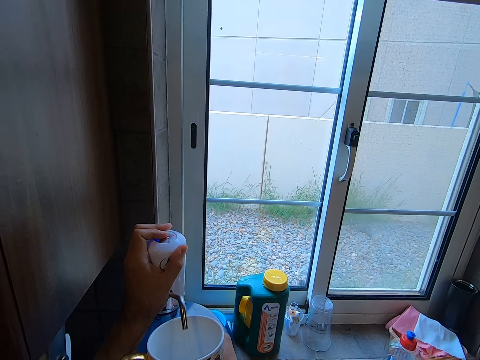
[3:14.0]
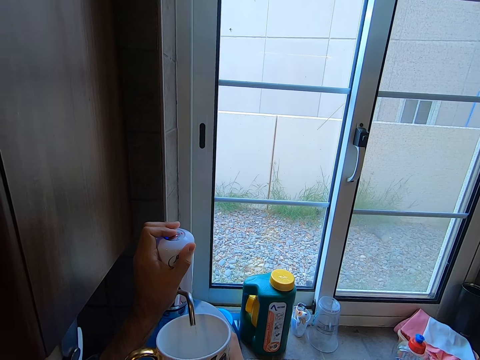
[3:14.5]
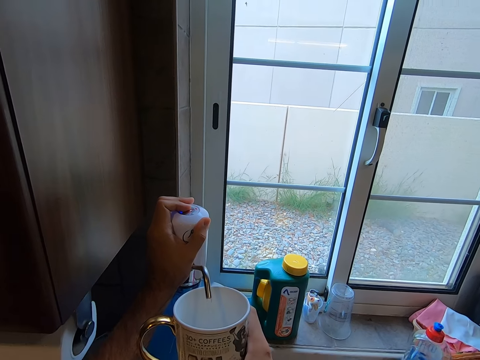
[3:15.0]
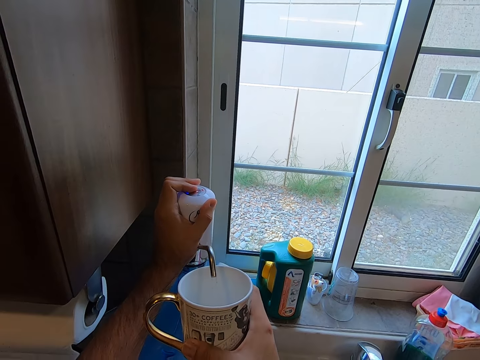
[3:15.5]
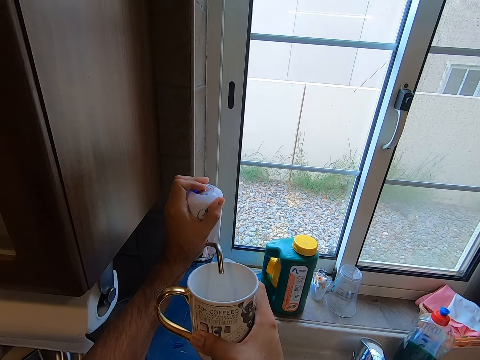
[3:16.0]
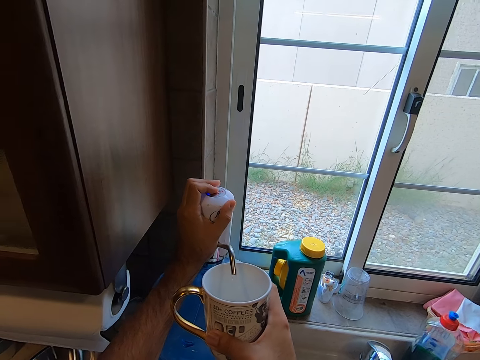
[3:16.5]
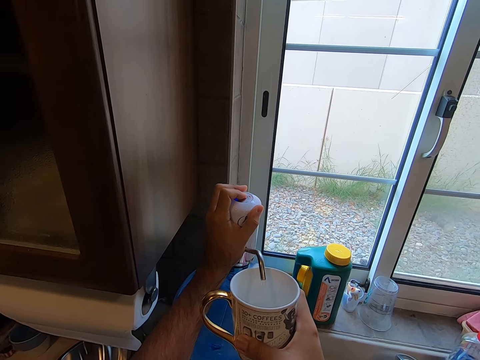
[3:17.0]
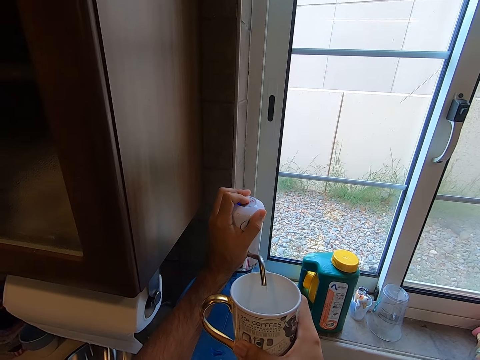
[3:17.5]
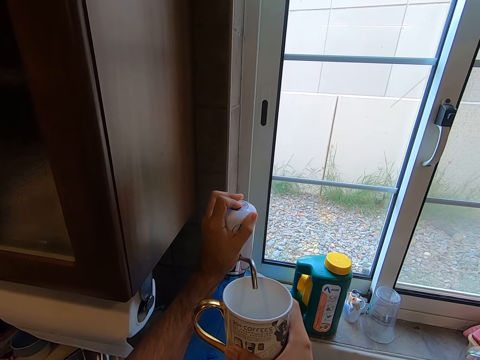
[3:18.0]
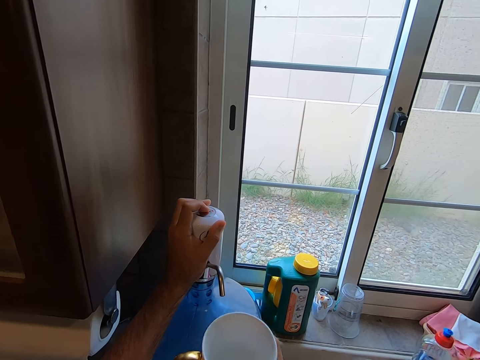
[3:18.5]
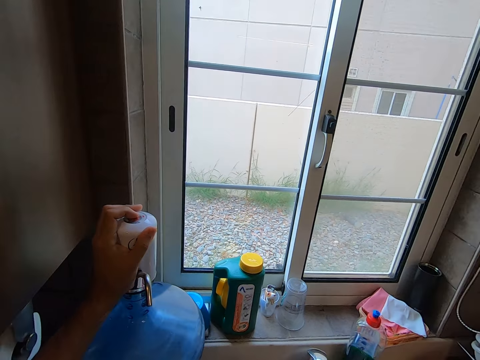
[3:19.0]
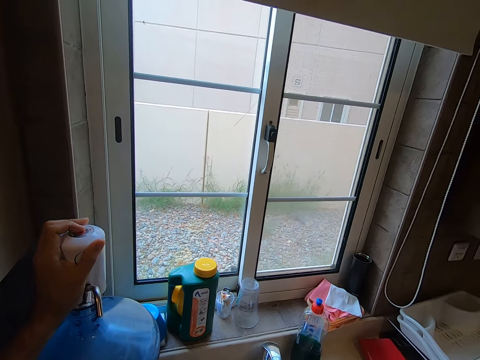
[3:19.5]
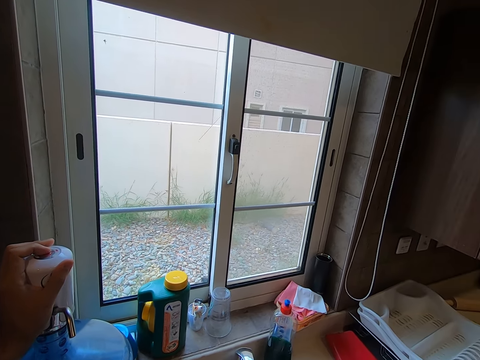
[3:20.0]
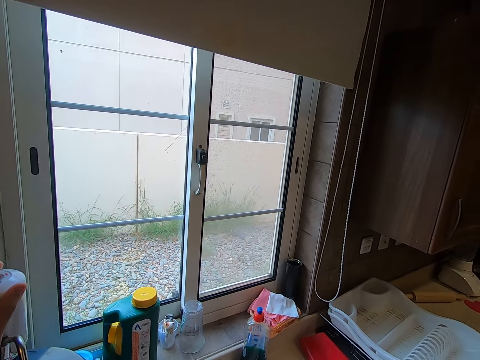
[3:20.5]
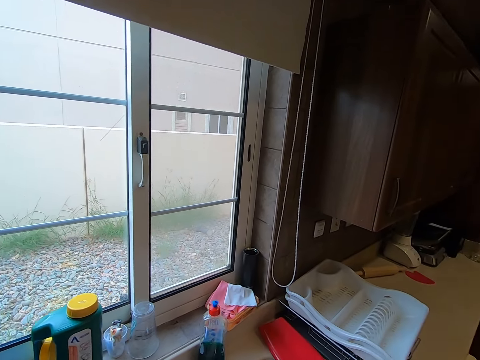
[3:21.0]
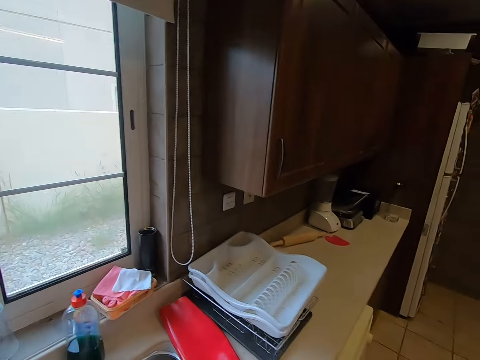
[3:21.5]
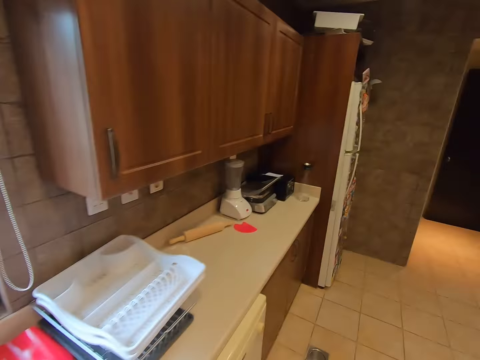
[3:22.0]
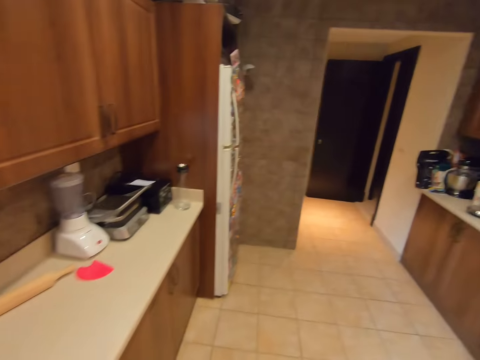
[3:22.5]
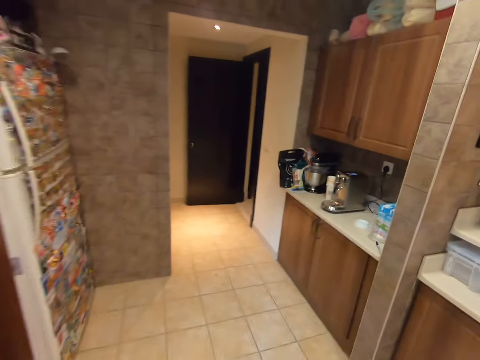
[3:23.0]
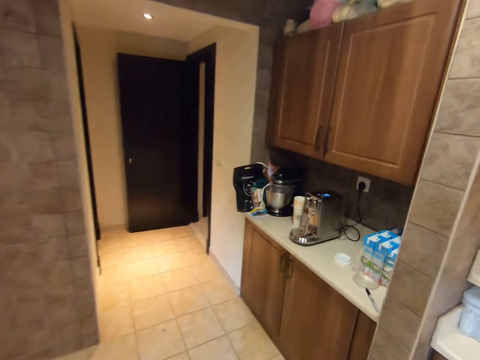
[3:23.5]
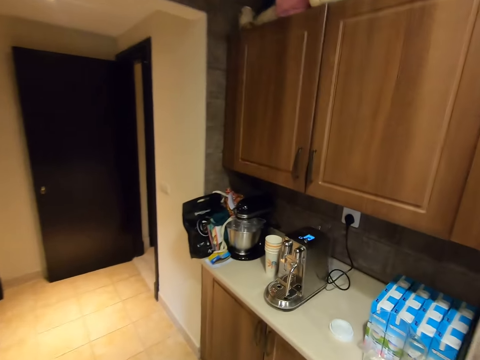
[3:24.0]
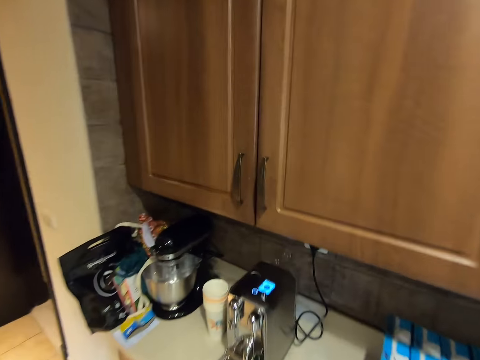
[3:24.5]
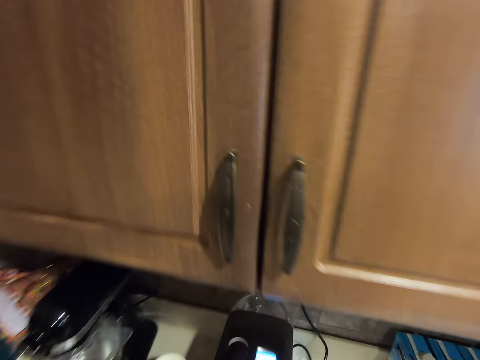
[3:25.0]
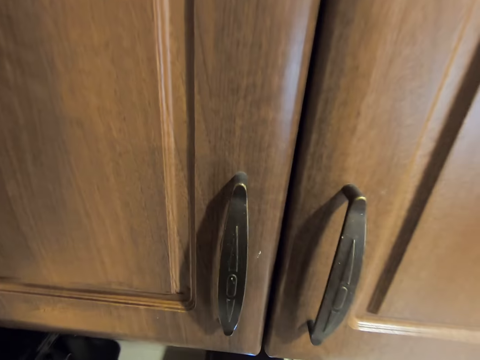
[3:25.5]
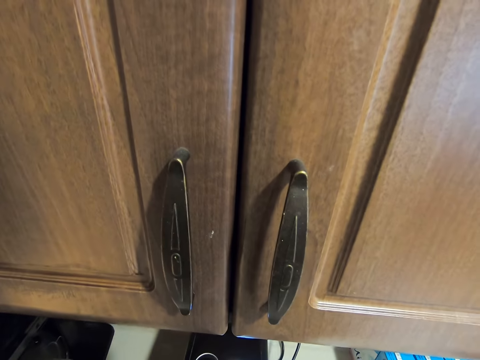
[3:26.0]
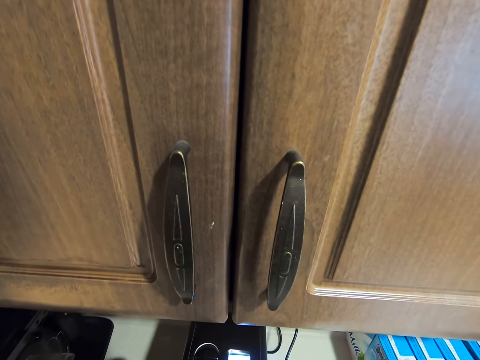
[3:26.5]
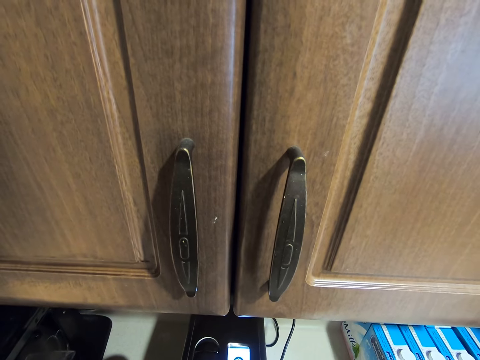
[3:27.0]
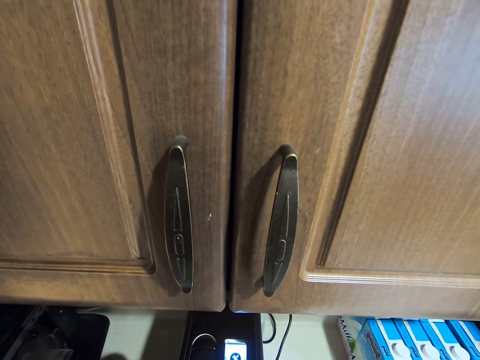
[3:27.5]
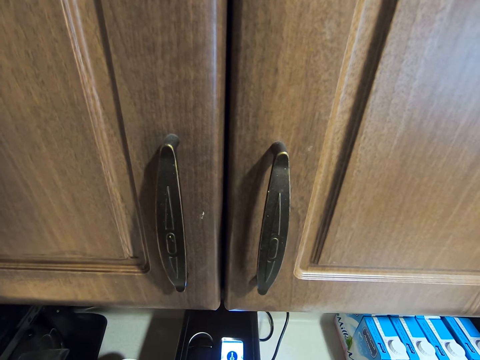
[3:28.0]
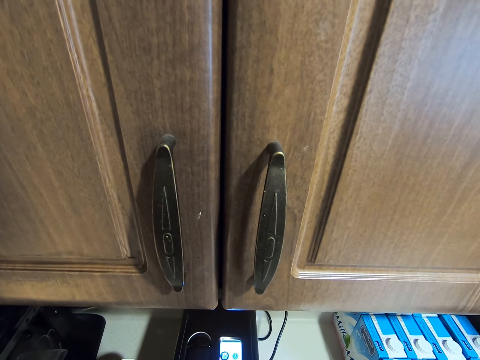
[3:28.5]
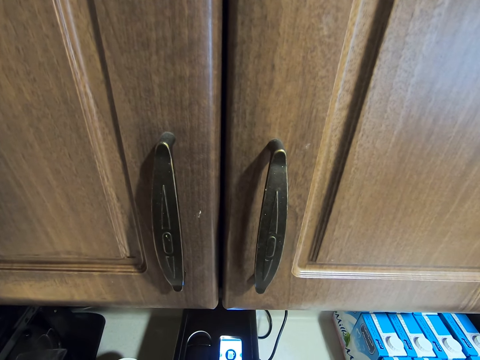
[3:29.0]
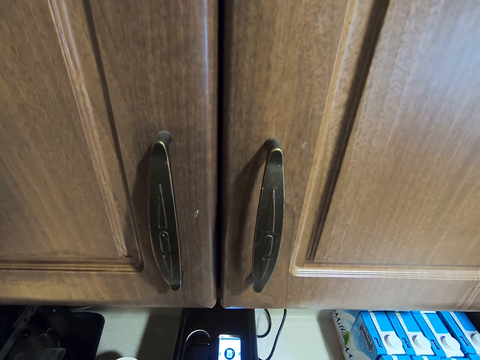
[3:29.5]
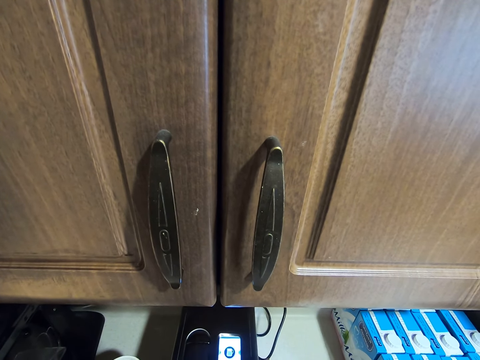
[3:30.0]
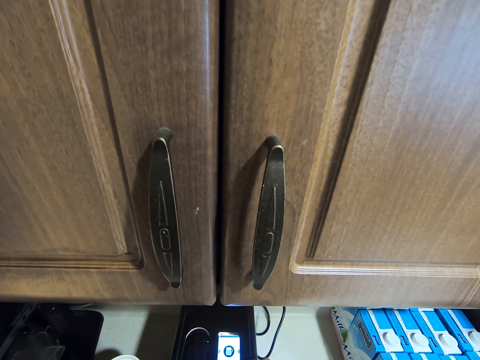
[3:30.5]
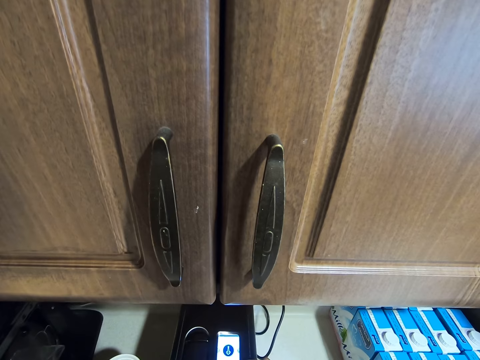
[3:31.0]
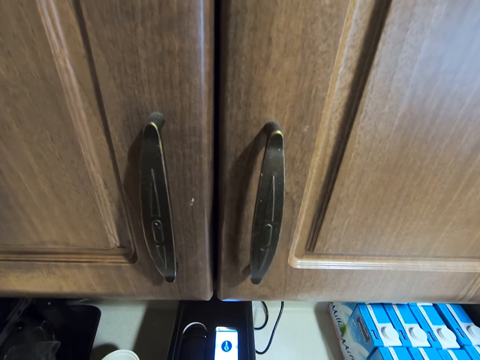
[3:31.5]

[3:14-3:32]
The camera wearer turns off the water dispenser. They withdraw the mug from the water dispenser. They turn around. They walk towards the coffee maker. They set up the coffee maker. They use the coffee maker.

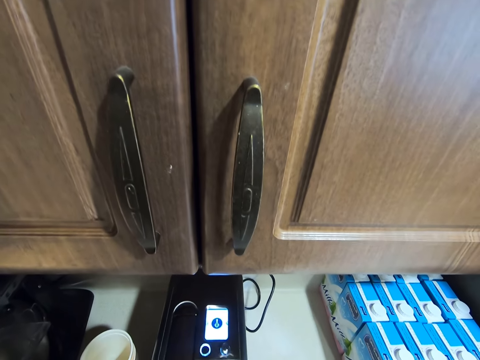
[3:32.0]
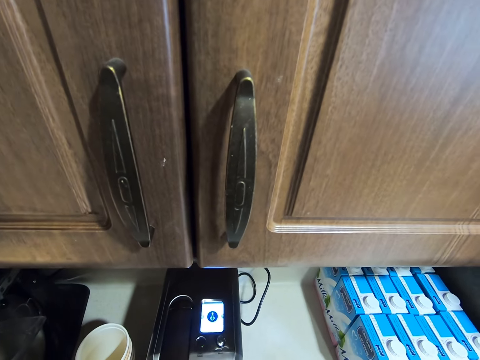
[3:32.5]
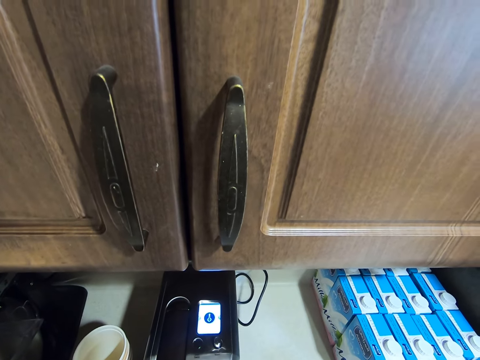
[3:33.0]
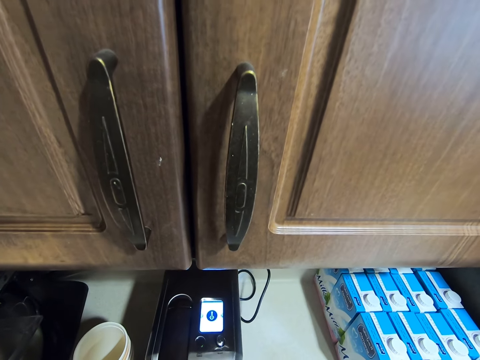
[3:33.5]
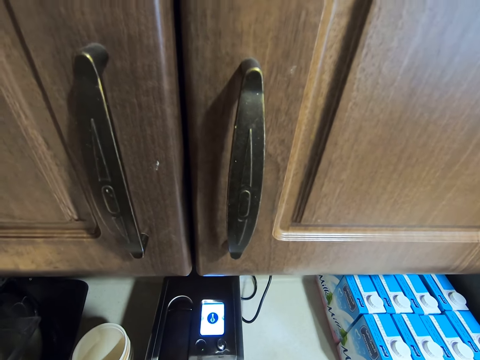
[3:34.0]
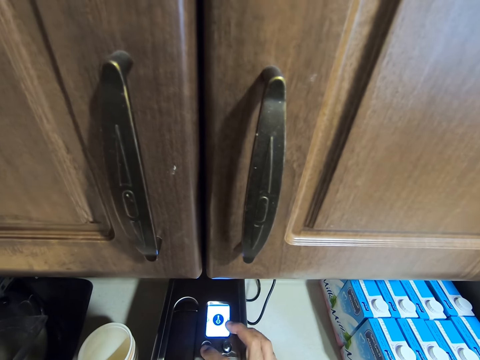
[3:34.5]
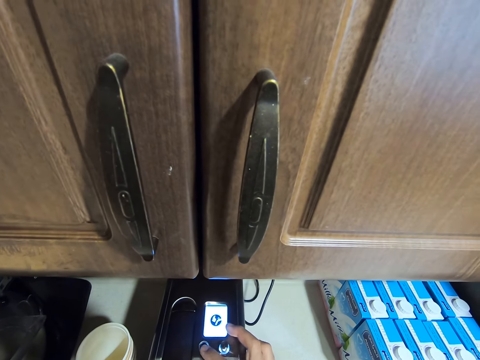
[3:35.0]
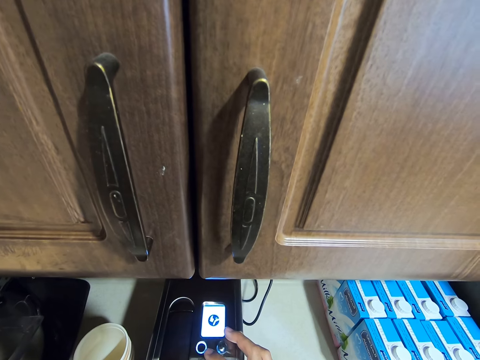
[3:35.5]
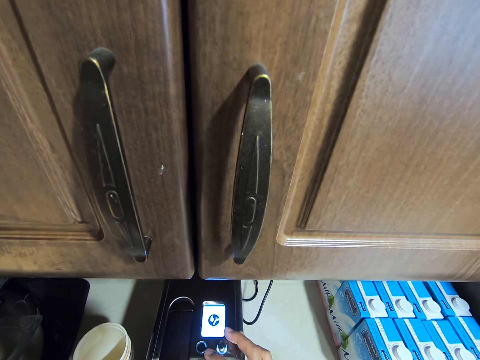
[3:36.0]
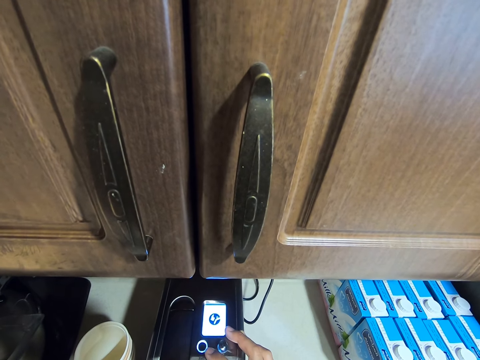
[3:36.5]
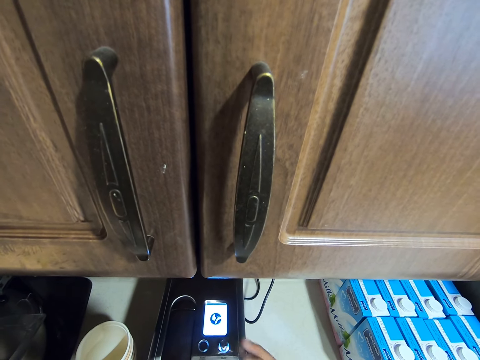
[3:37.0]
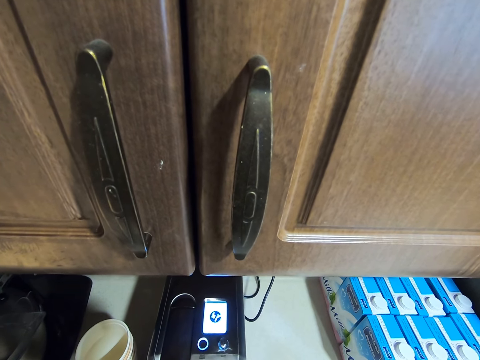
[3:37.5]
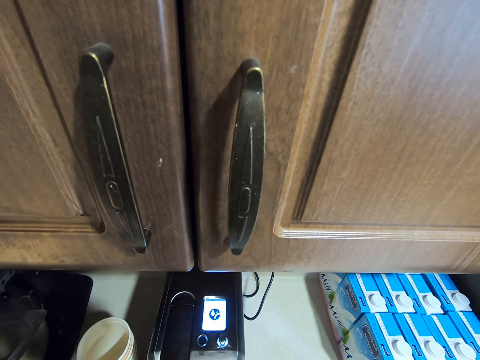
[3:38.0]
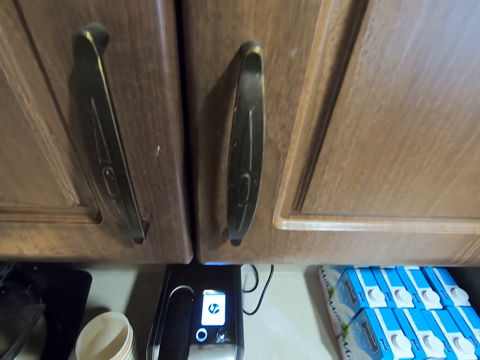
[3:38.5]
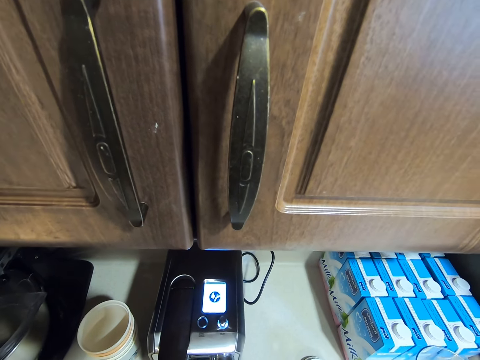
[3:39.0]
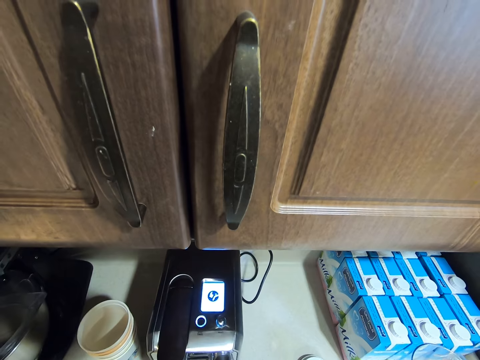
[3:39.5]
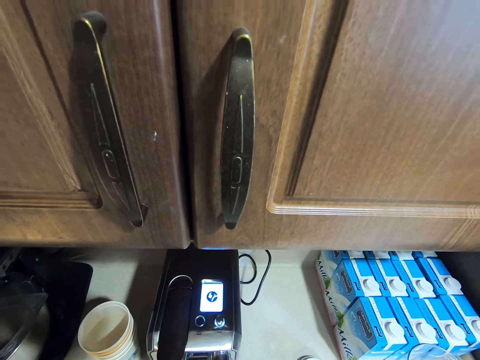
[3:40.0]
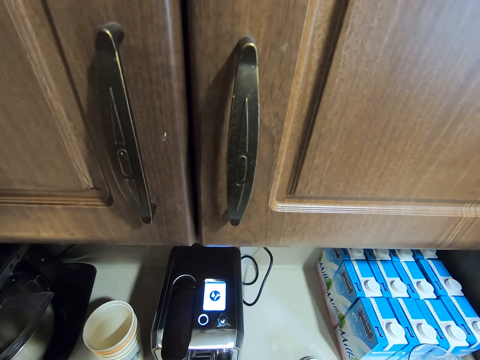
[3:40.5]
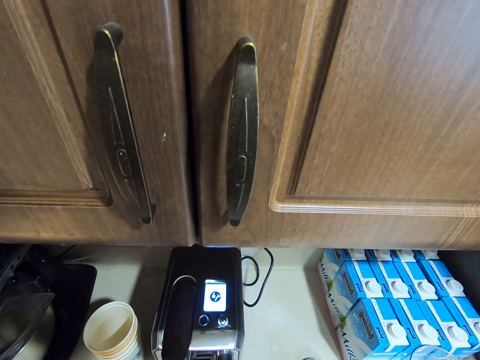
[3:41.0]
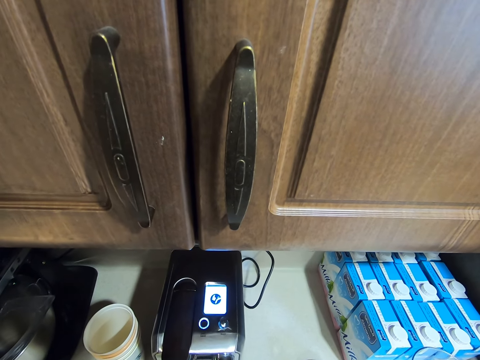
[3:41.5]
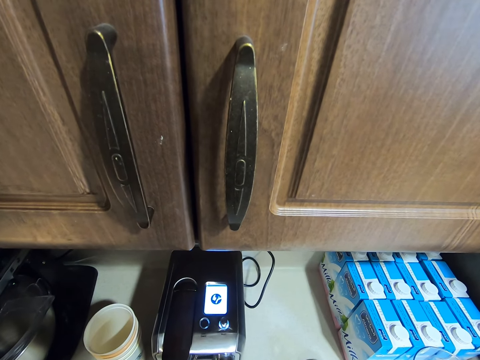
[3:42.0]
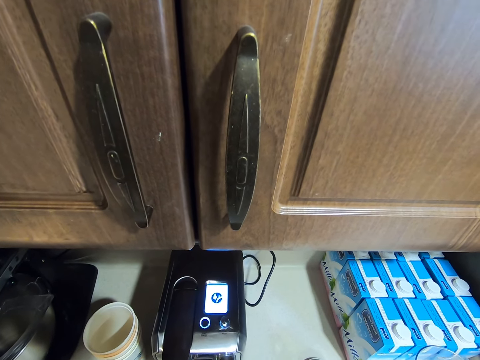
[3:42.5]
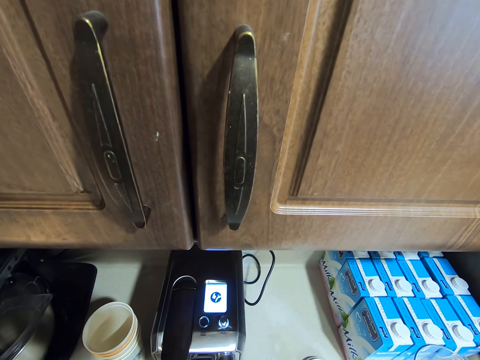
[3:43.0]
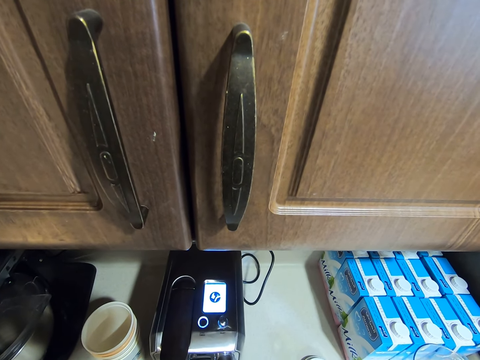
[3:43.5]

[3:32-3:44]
The camera wearer pushes a button. They wait.
